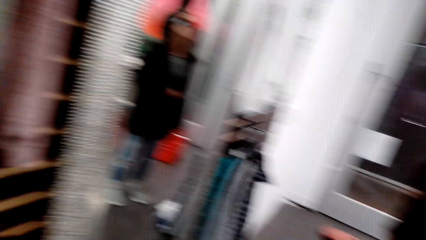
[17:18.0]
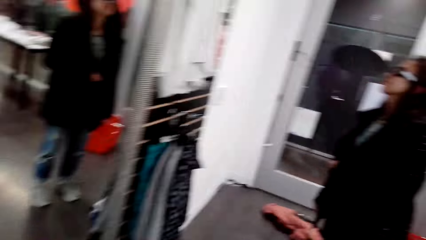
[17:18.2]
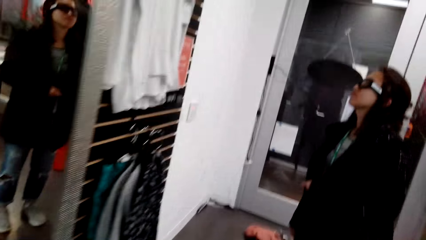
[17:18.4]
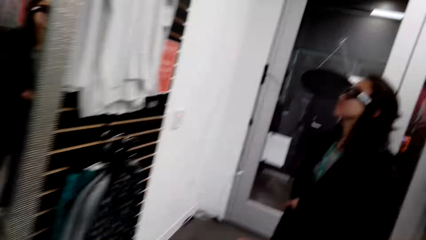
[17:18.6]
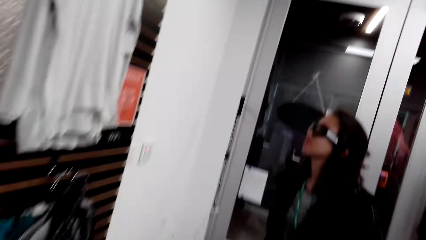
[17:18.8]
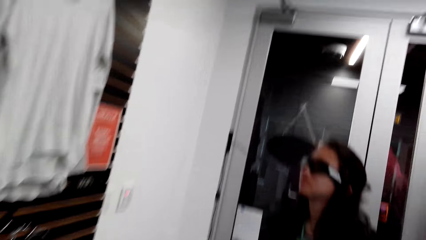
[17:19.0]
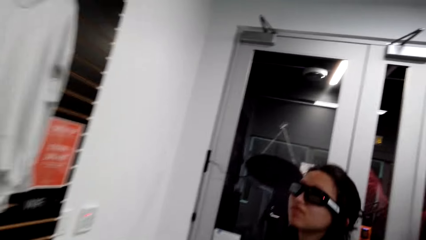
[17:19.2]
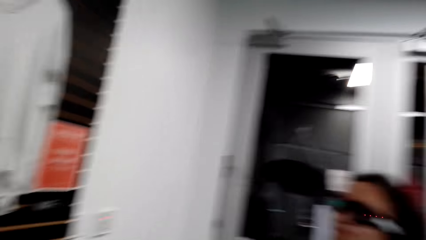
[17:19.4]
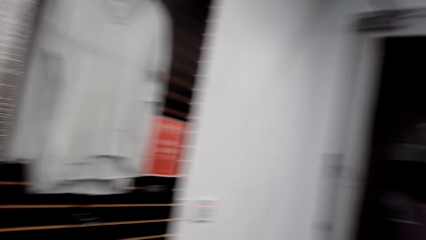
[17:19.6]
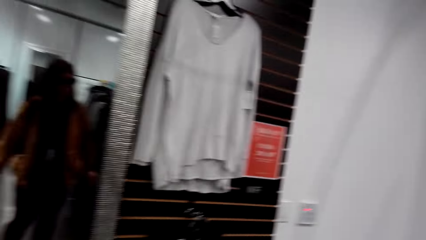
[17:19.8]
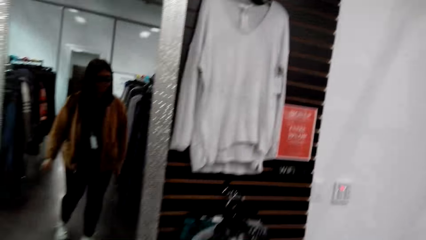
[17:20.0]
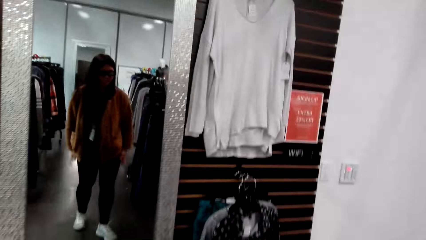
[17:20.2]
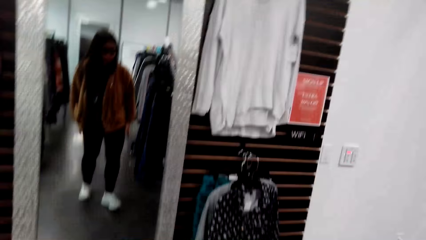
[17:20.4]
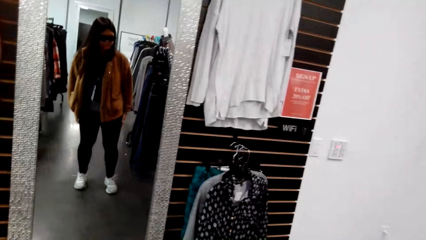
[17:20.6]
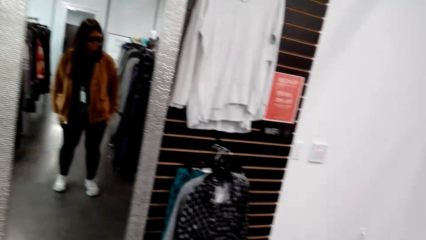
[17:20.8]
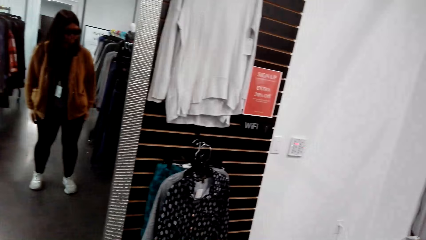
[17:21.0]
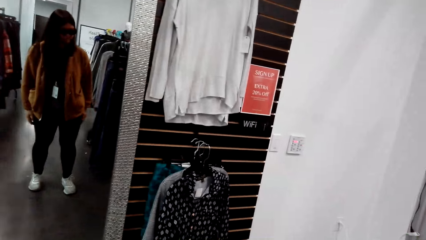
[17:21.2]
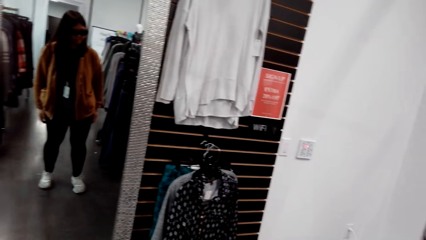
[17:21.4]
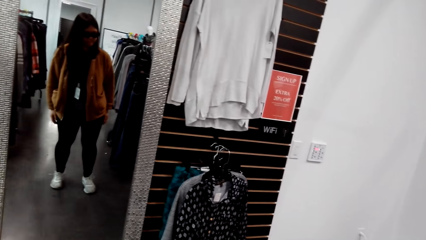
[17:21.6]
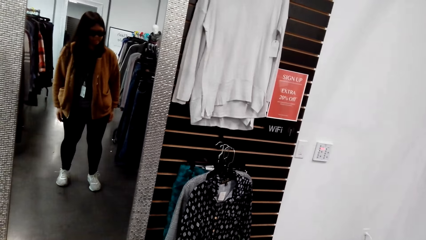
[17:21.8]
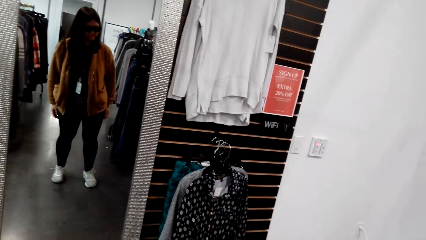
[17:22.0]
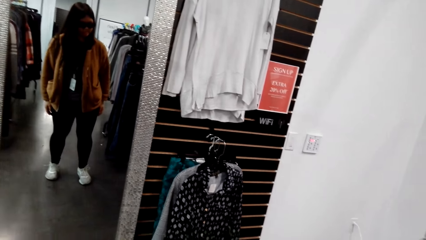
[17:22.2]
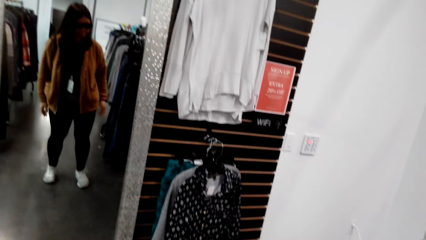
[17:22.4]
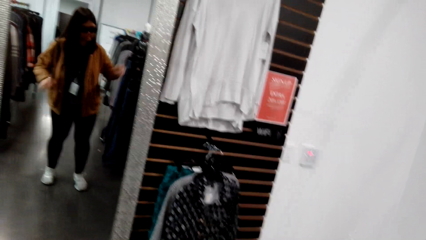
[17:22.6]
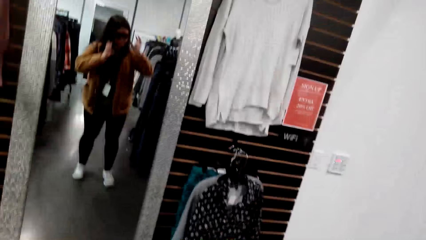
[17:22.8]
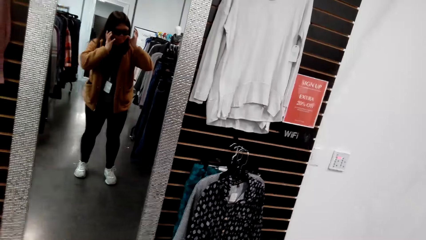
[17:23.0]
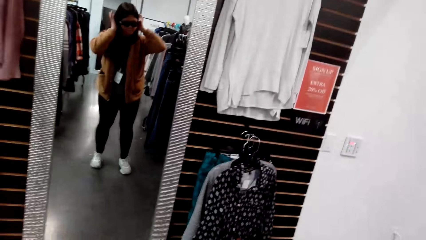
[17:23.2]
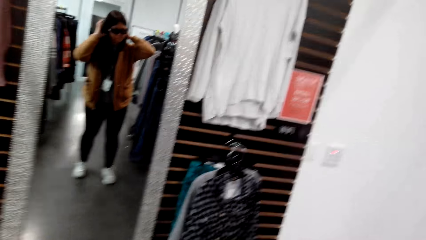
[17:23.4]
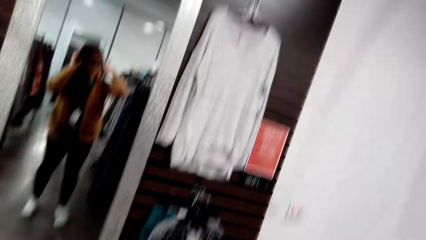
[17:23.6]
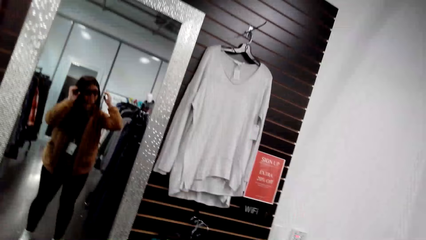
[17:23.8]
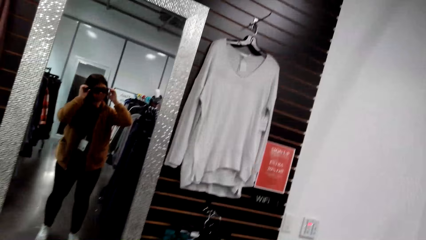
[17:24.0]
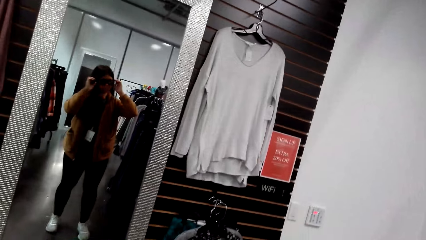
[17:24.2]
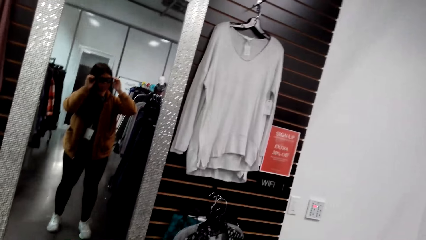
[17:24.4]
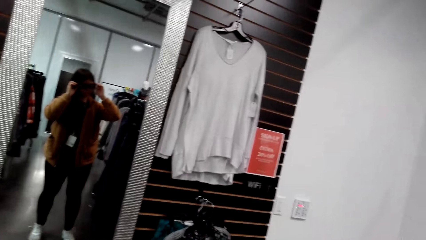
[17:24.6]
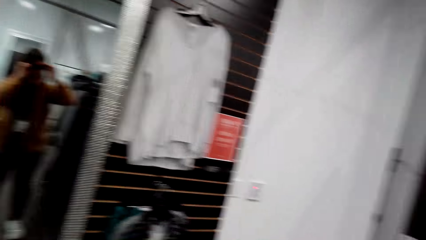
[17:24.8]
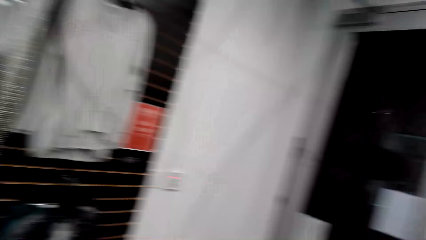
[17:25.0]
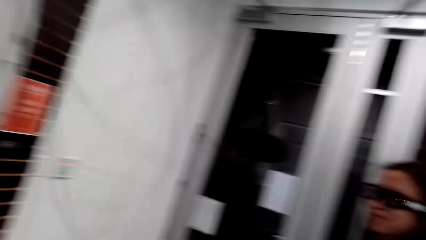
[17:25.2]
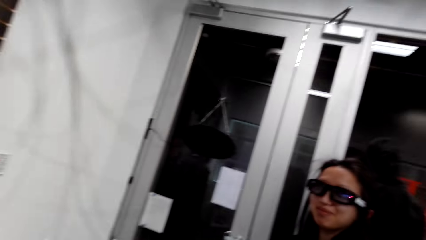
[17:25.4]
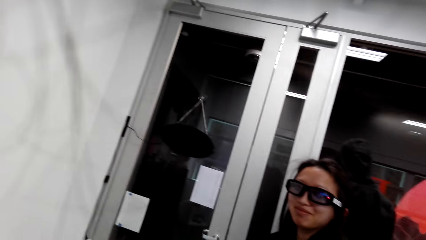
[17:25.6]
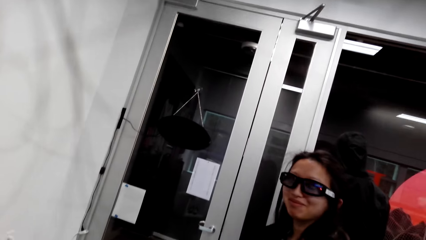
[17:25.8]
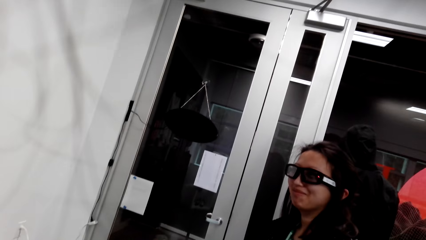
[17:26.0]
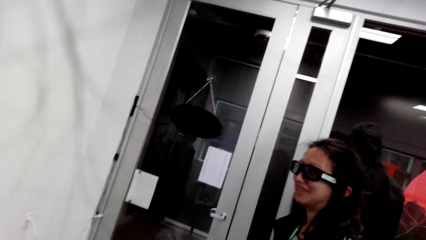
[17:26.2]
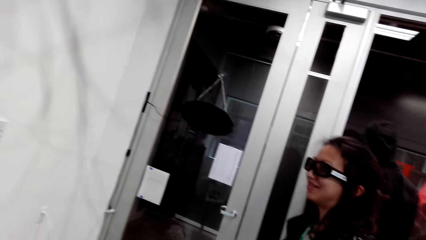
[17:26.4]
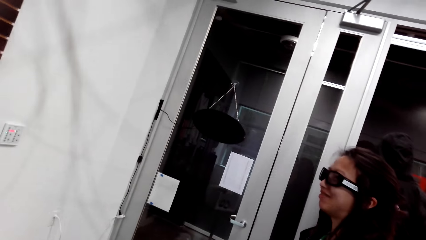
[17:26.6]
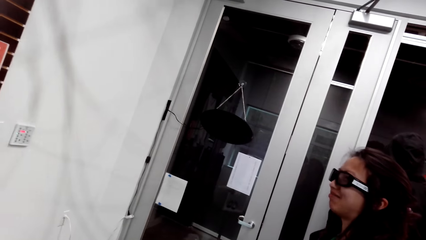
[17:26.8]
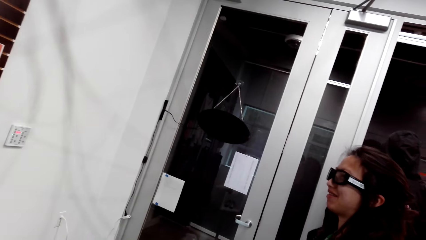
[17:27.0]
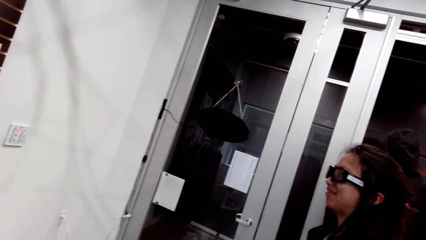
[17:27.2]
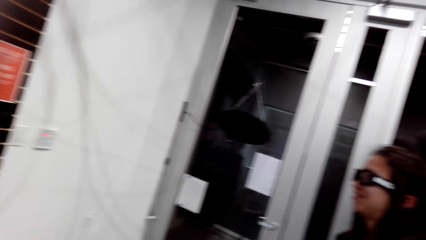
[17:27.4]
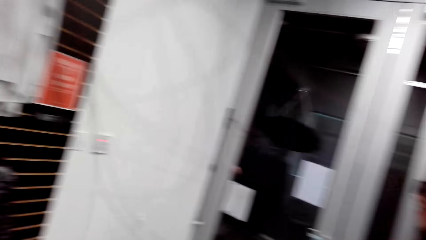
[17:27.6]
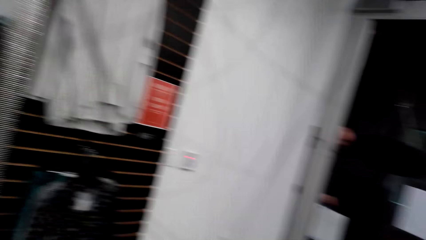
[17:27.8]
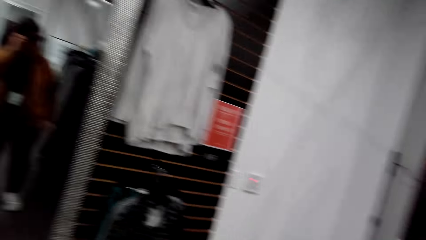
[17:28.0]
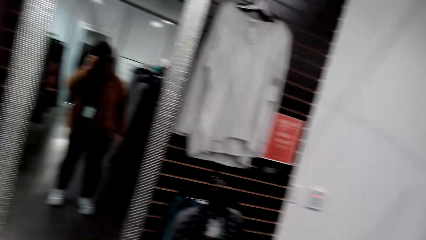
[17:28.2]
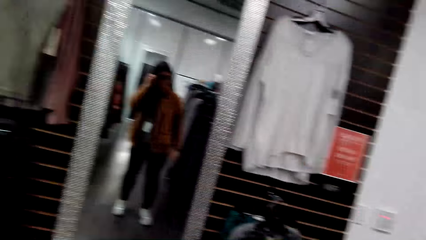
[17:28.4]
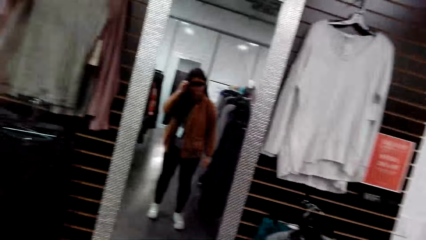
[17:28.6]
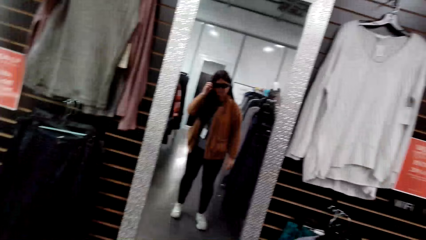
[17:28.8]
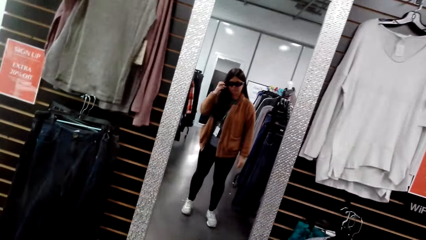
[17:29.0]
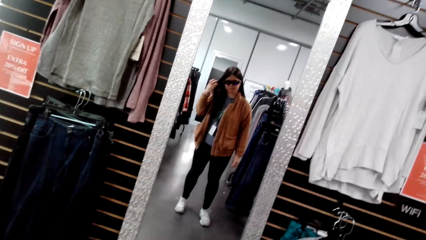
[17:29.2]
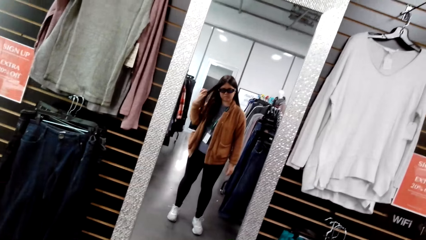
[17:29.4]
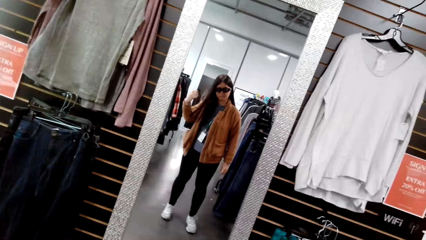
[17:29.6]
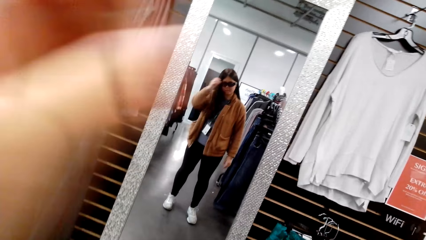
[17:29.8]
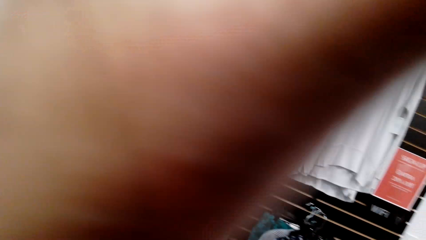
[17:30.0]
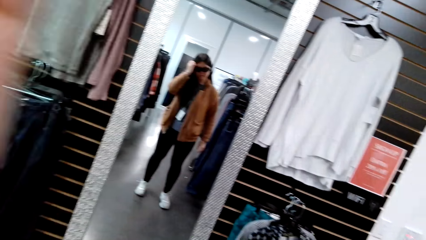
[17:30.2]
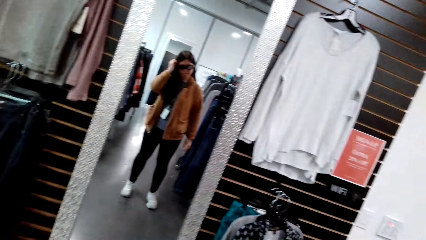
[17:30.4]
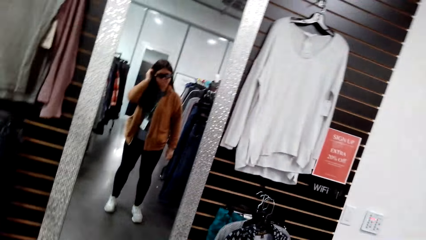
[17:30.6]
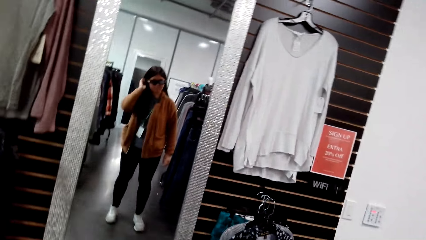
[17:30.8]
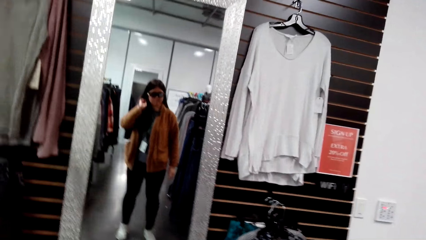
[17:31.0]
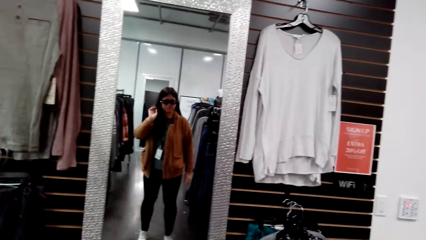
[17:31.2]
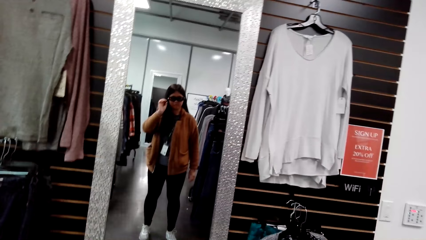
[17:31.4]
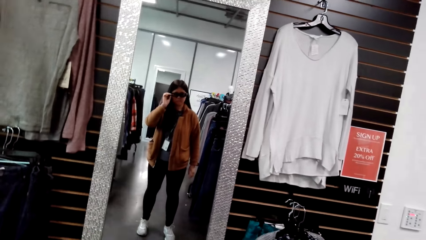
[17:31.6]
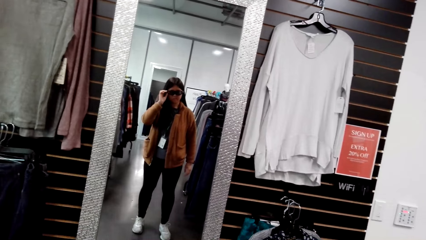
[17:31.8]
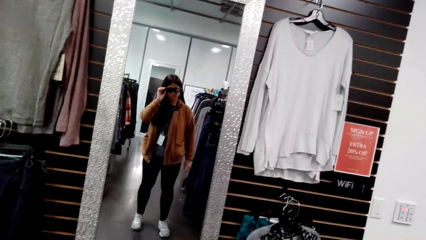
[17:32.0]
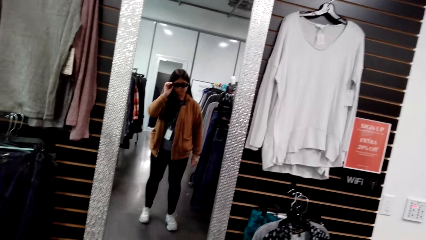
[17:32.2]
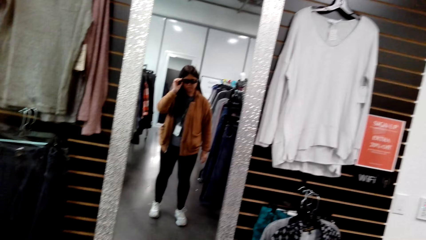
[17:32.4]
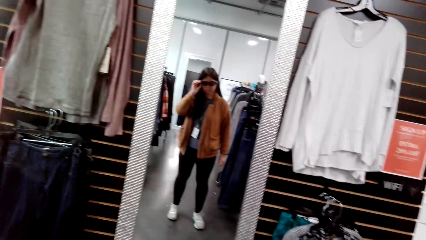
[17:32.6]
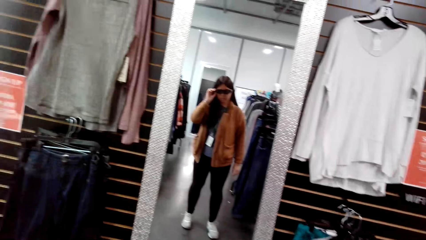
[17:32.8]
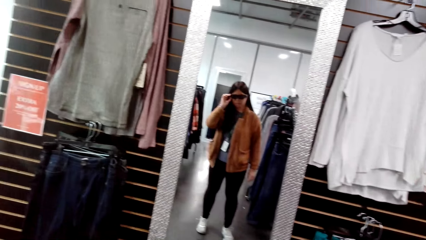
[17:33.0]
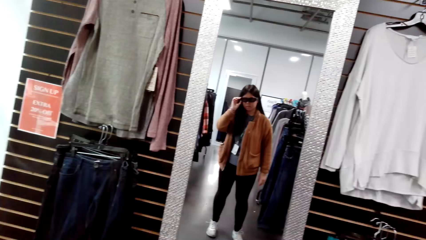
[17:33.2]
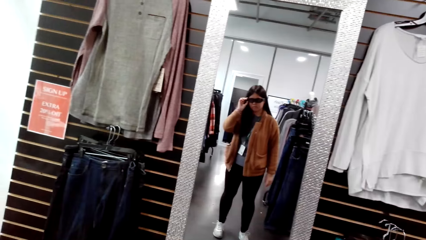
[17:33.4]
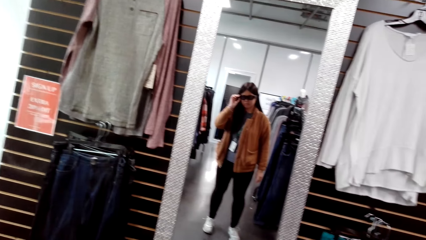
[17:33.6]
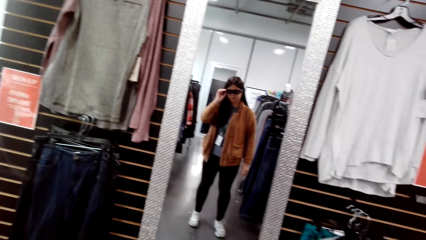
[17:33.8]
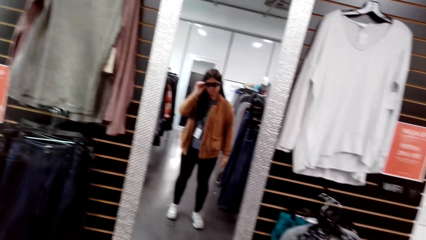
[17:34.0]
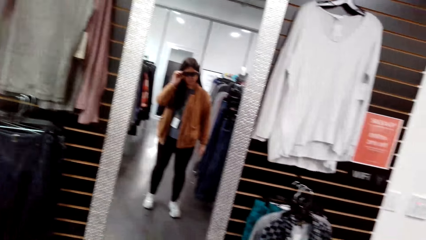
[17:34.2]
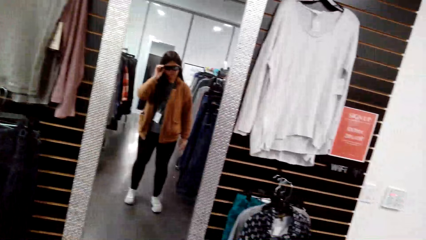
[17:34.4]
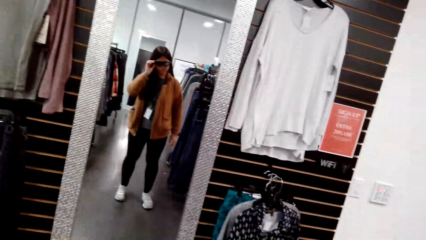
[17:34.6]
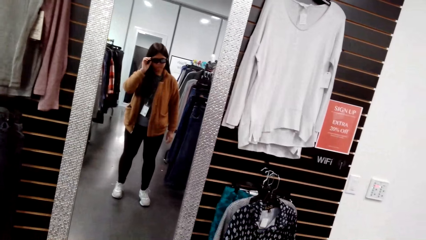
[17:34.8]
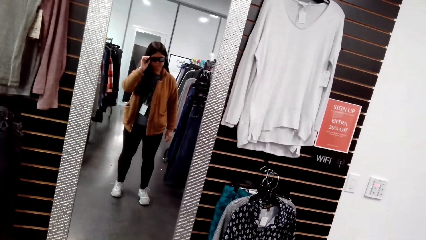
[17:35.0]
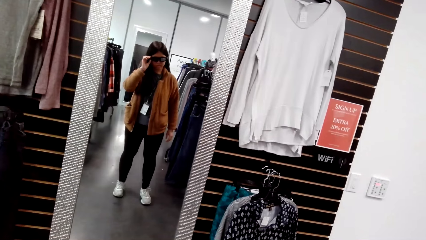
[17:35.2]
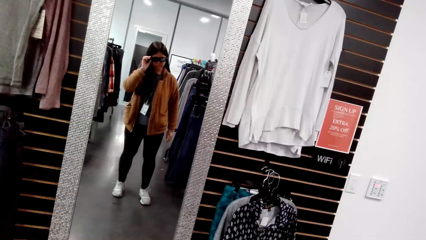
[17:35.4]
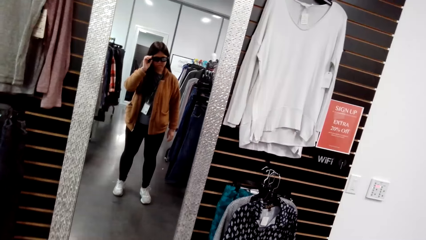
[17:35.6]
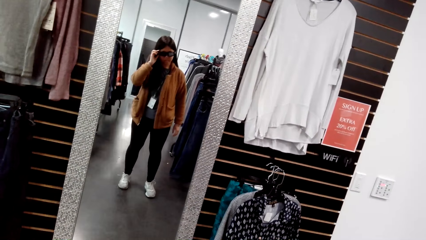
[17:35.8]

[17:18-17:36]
The camera wearer looks around. They dialogue with a person. They look into the mirror. Another person dialogues with the camera wearer. The camera wearer talks to a man. The man talks to the camera wearer. The camera wearer looks into the mirror.
